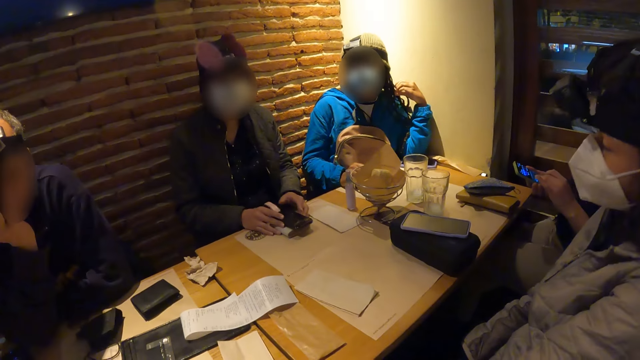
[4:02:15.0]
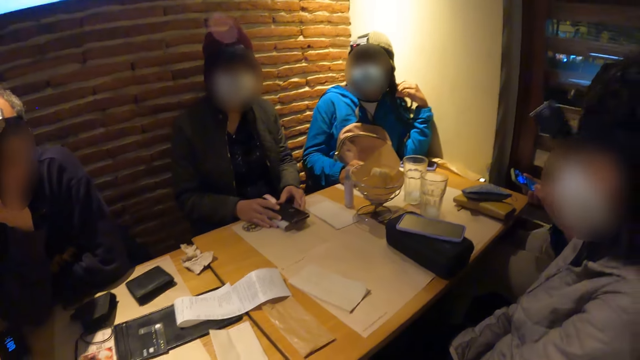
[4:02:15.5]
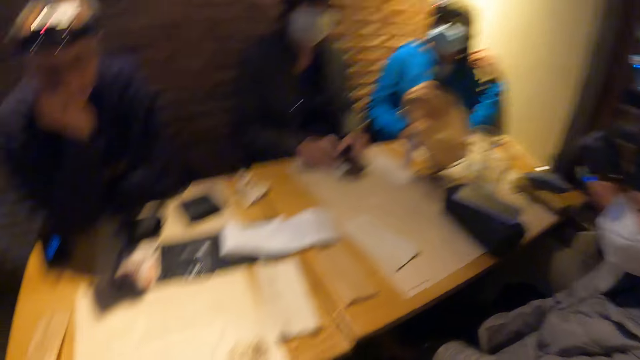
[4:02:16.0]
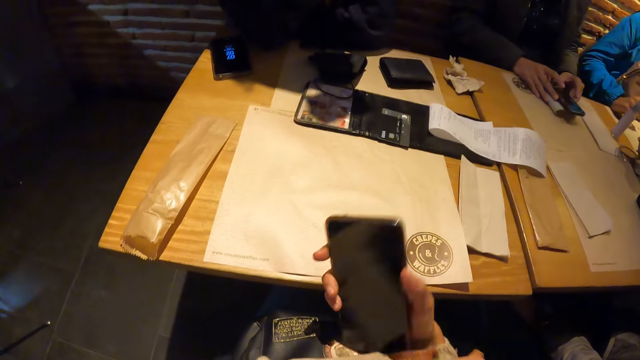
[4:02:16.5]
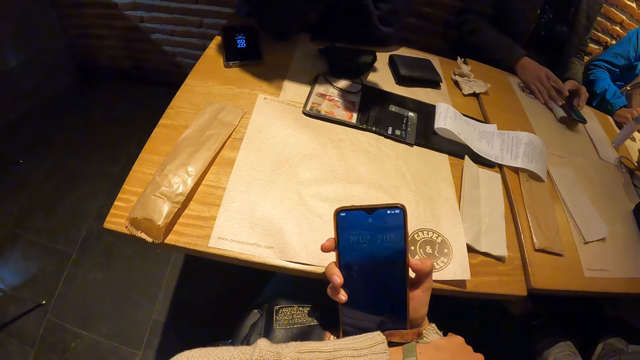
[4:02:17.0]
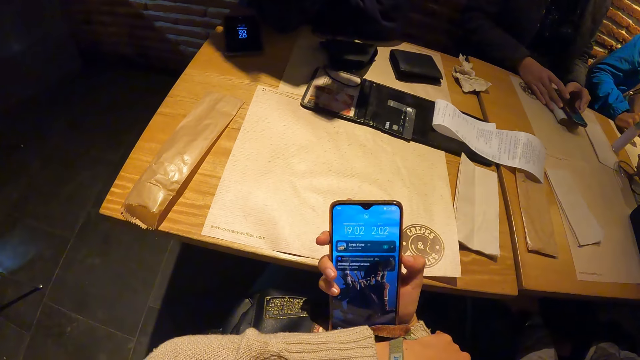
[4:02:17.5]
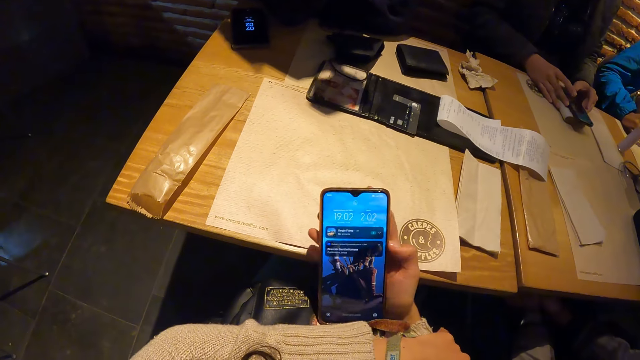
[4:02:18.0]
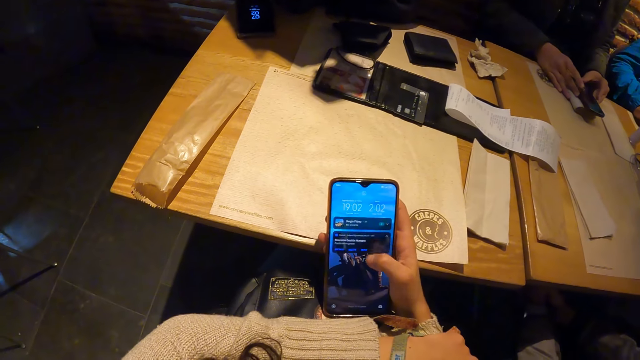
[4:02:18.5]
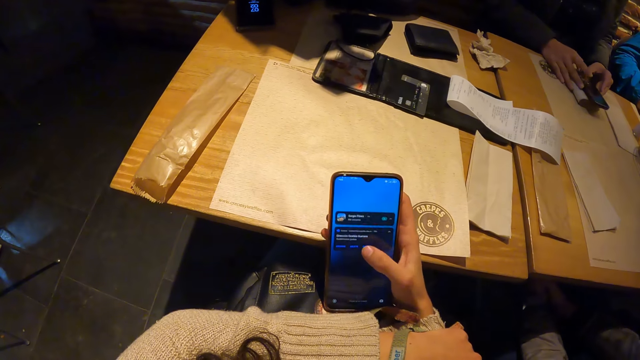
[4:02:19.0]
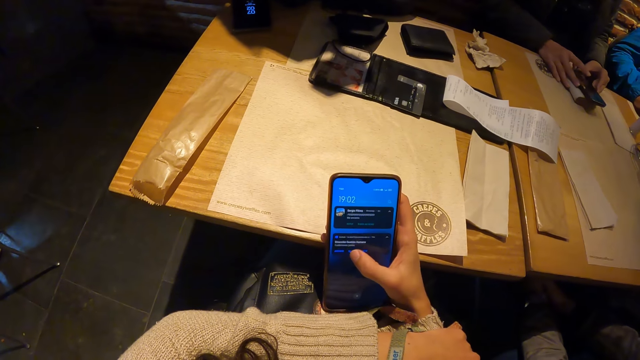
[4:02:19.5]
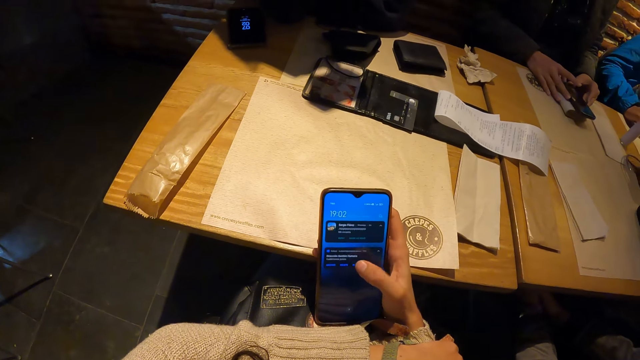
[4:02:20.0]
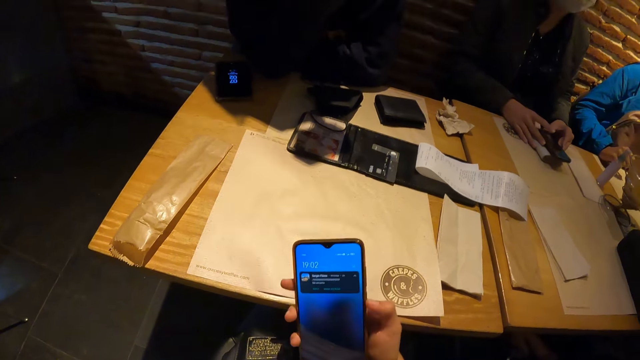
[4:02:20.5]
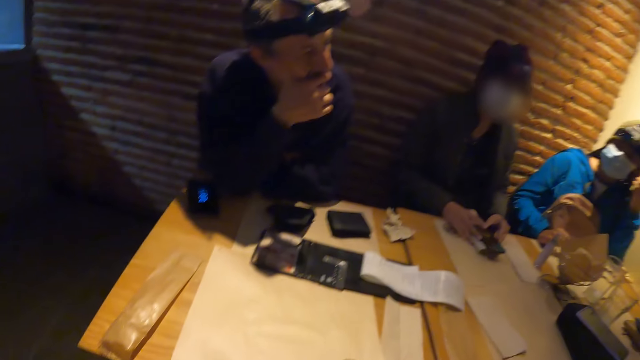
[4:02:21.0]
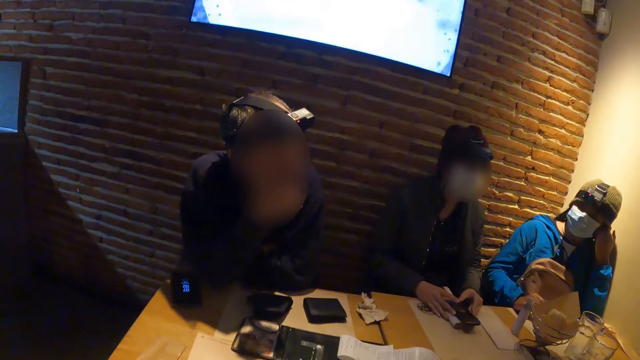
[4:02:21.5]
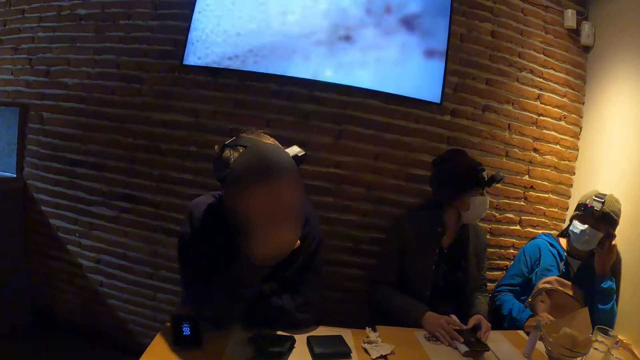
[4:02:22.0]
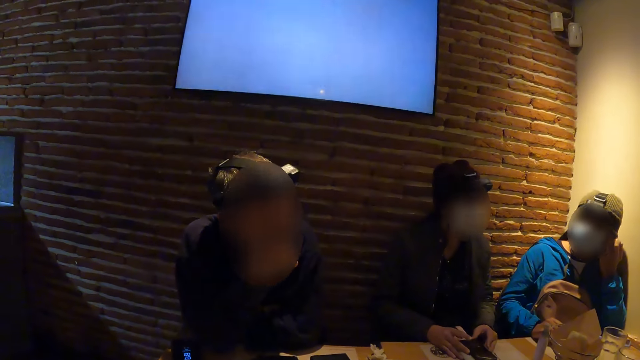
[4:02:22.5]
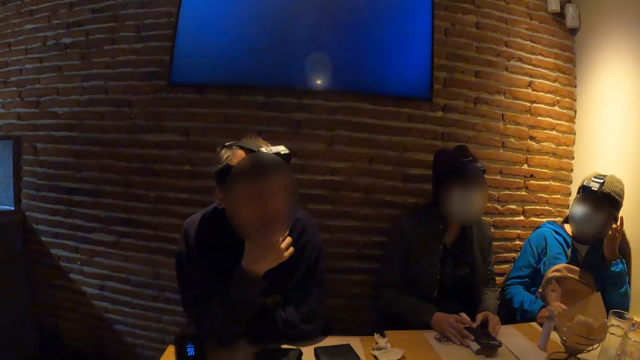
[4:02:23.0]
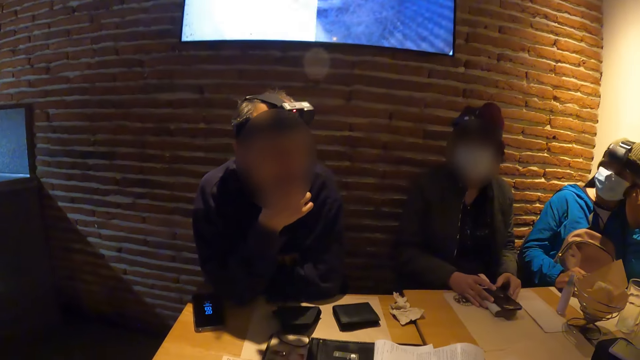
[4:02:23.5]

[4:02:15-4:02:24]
The camera wearer operates the phone in her right hand. She holds the phone.

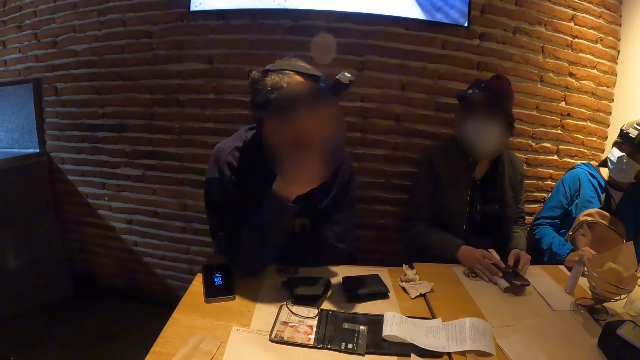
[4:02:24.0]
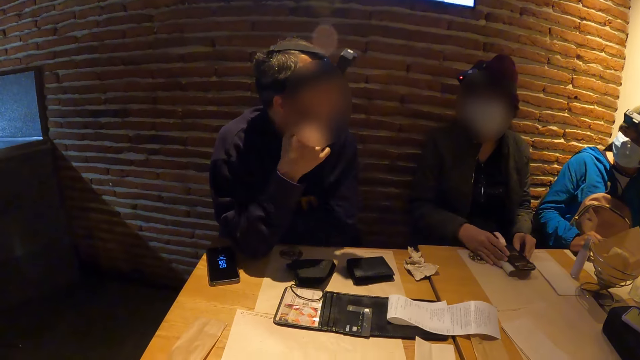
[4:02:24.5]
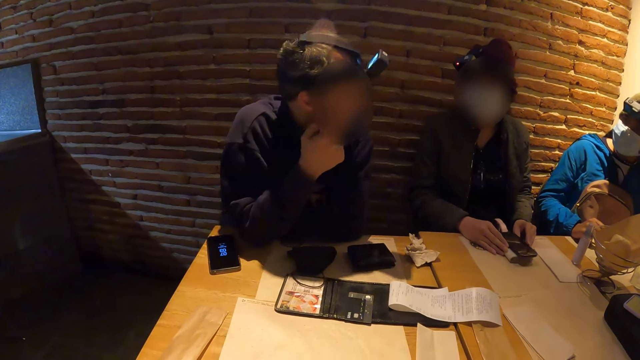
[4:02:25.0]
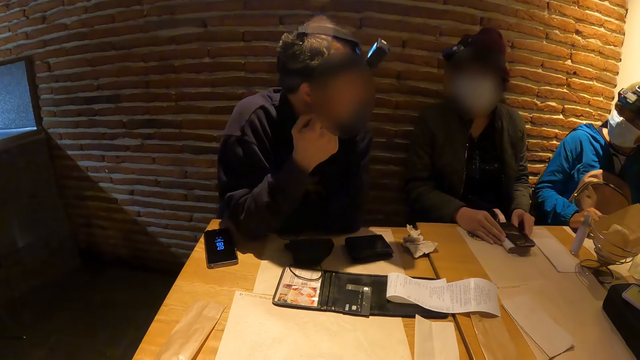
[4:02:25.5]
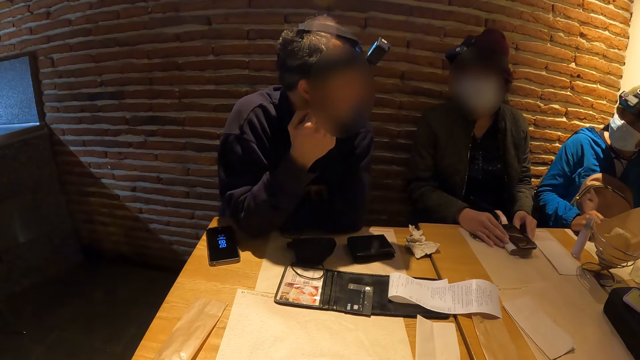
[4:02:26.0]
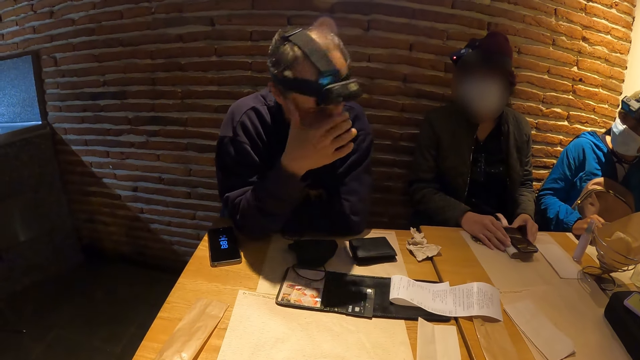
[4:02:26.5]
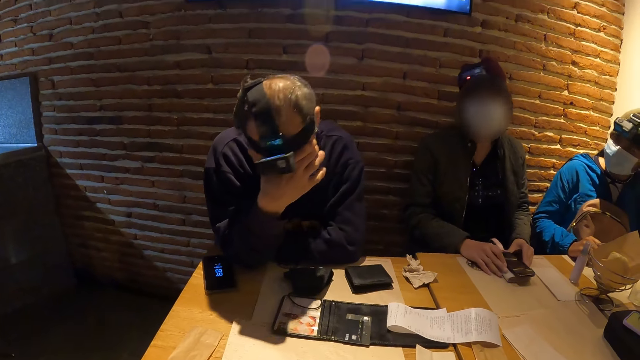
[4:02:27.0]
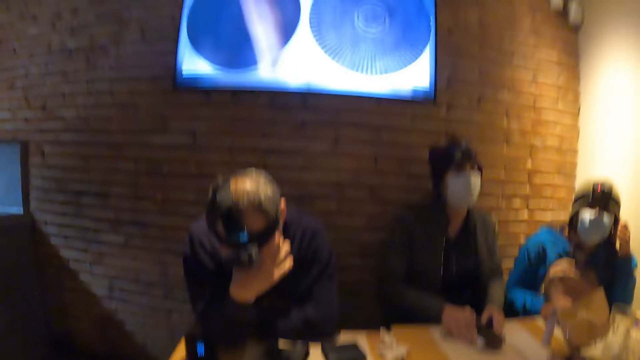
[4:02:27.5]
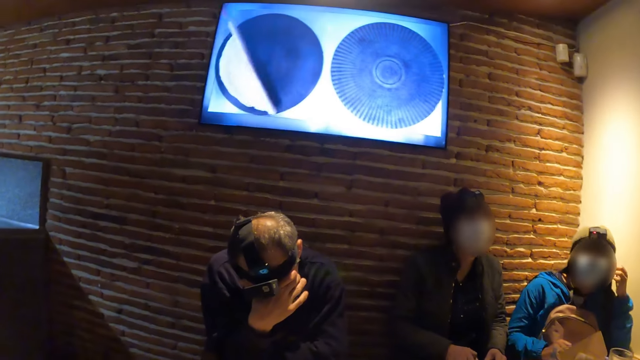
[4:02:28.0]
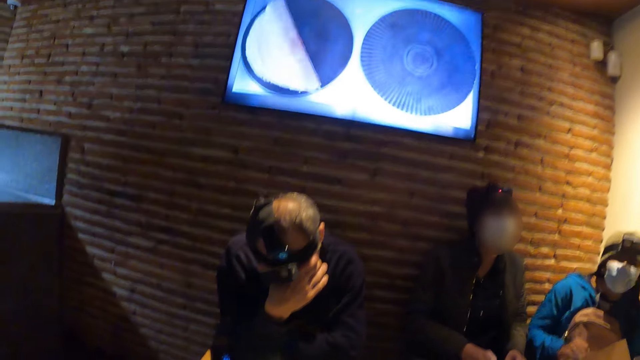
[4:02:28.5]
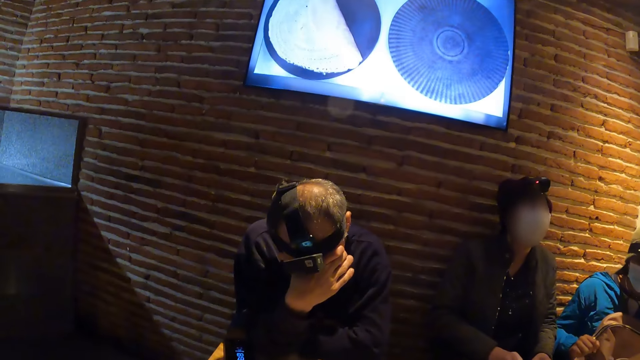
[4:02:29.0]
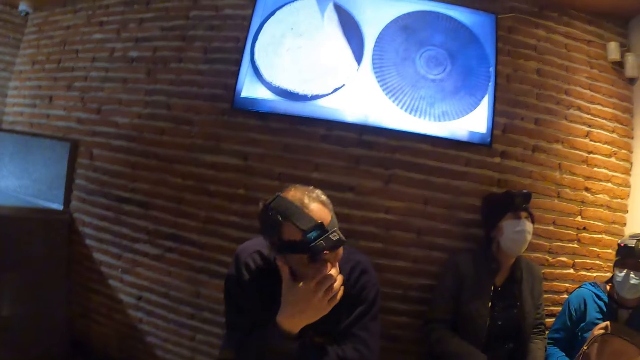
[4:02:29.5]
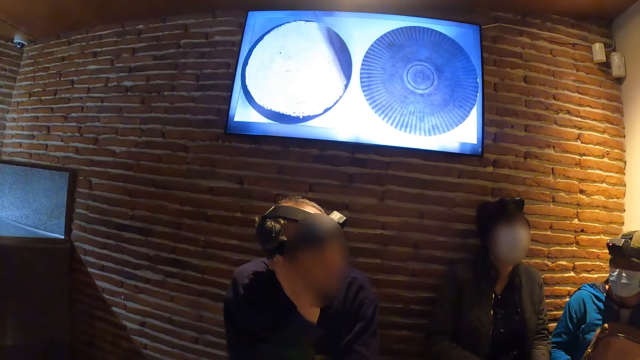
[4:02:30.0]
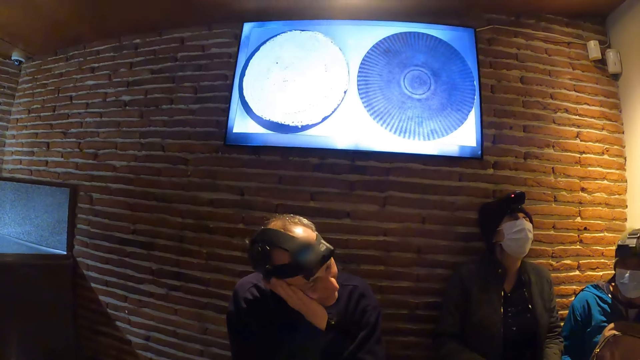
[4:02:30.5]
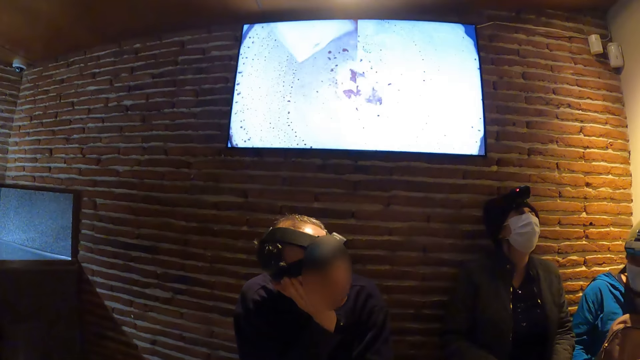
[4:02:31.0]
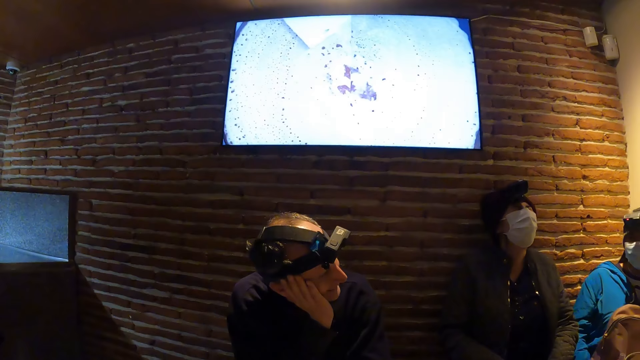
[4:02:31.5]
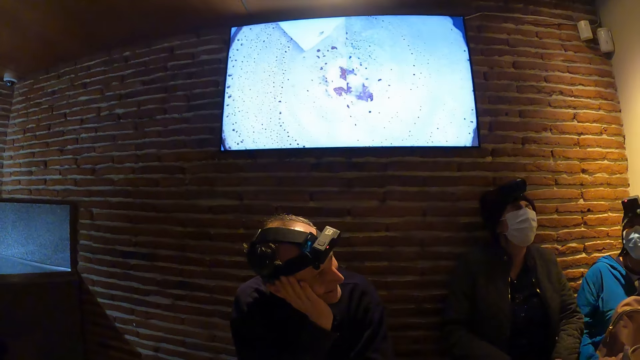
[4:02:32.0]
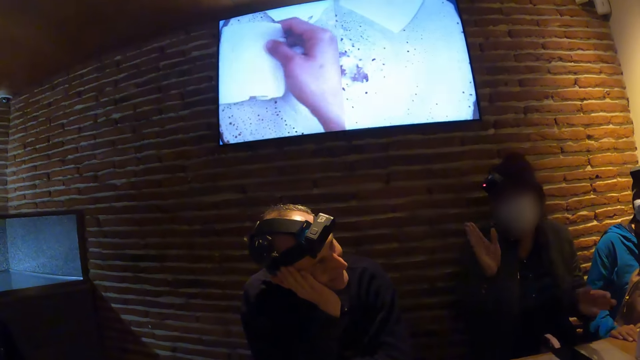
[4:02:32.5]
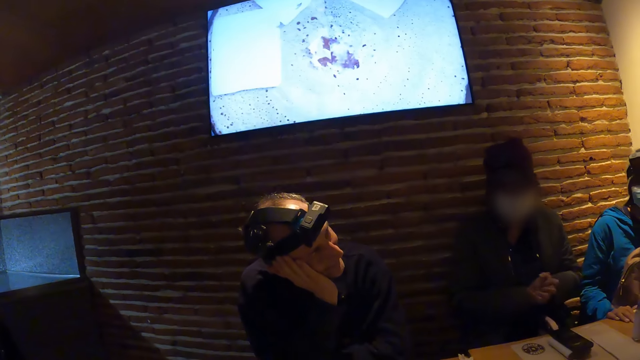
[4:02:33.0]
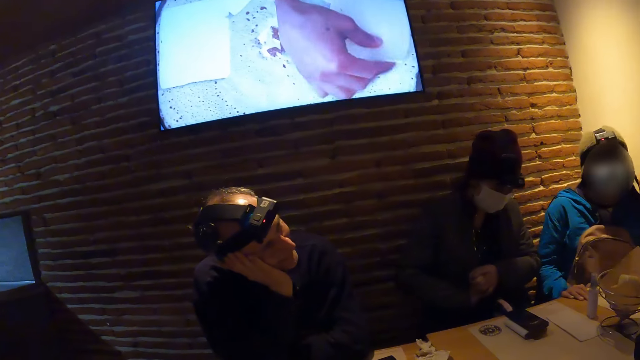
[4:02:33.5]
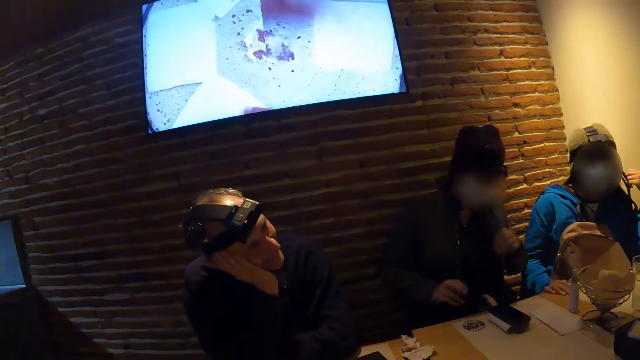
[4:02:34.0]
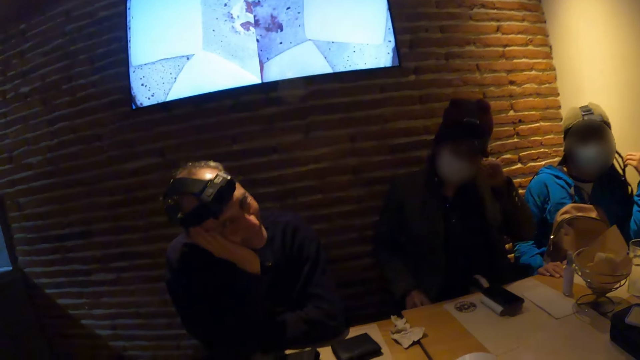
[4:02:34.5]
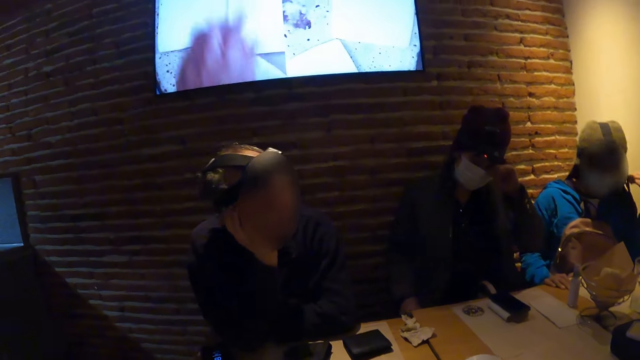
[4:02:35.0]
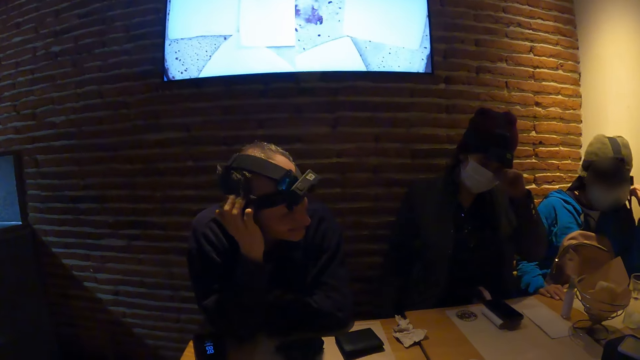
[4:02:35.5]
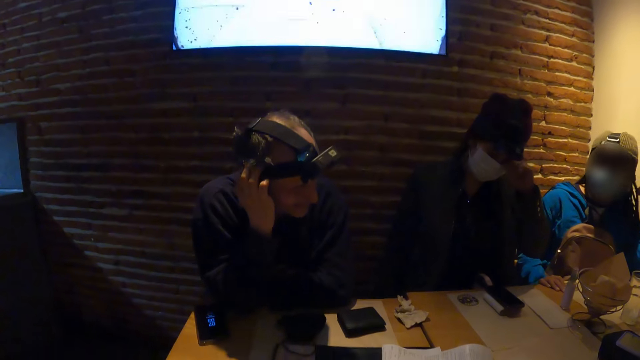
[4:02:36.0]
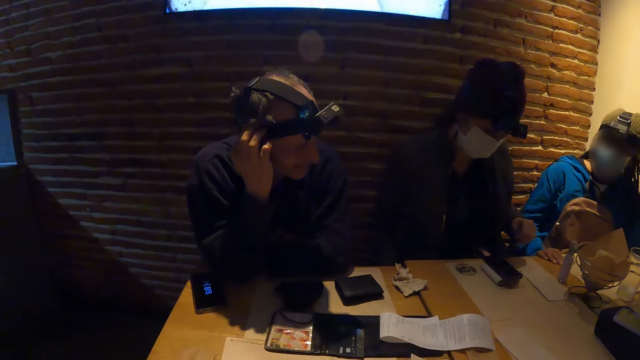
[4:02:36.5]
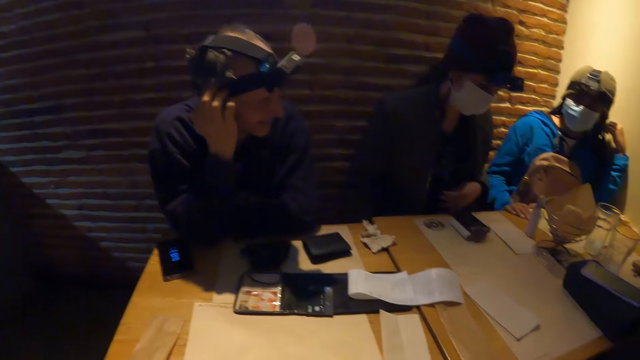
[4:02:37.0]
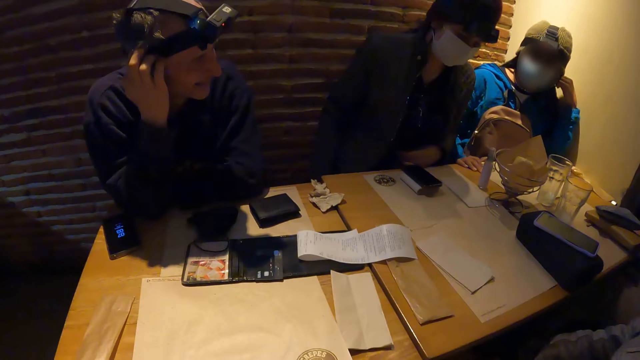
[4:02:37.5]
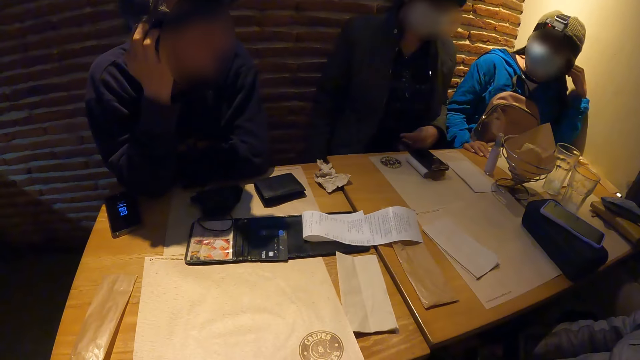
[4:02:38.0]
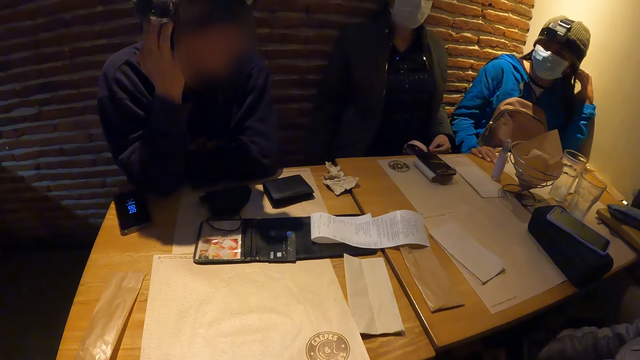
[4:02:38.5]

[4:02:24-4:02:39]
A man interacts with another person. A woman cleans her eye with her left hand. Another man scratches his head with his right hand.
